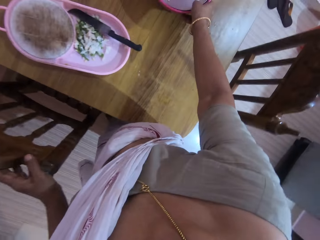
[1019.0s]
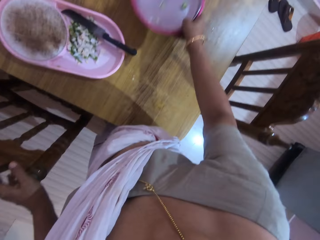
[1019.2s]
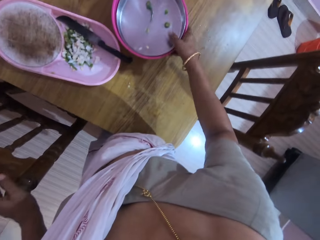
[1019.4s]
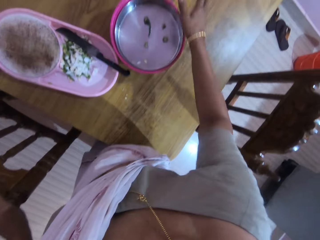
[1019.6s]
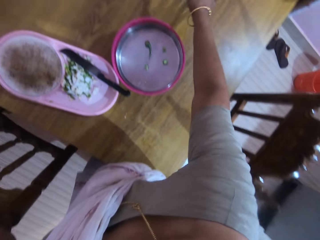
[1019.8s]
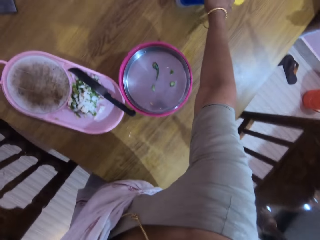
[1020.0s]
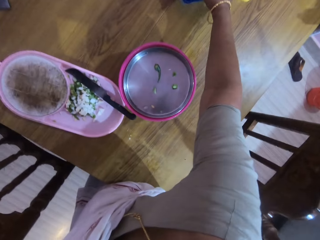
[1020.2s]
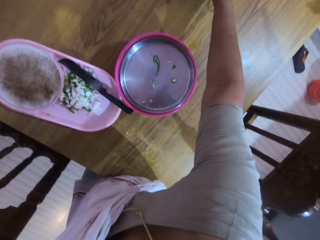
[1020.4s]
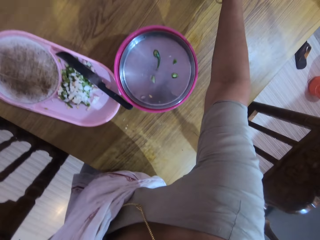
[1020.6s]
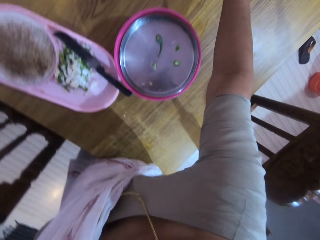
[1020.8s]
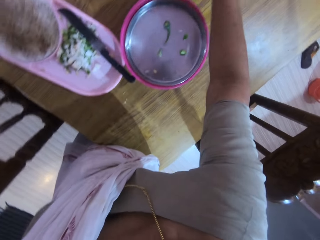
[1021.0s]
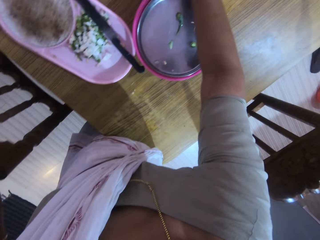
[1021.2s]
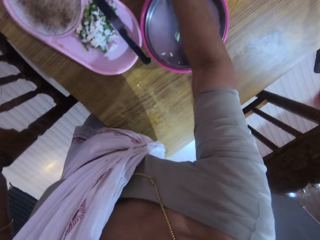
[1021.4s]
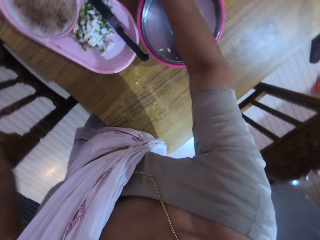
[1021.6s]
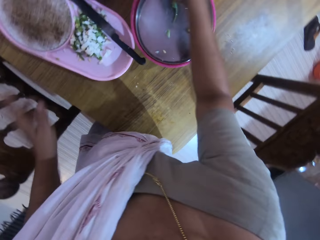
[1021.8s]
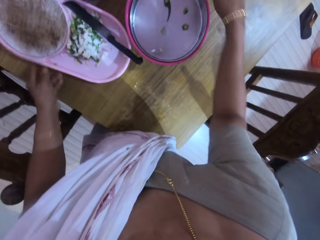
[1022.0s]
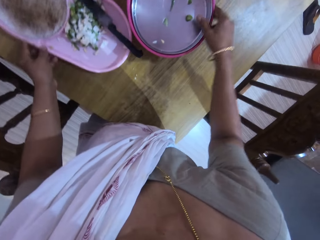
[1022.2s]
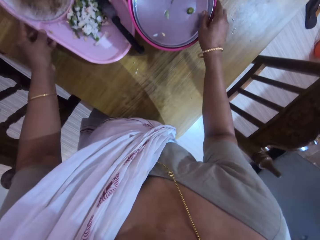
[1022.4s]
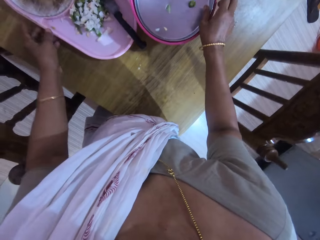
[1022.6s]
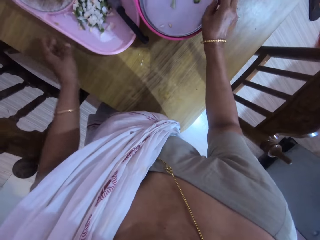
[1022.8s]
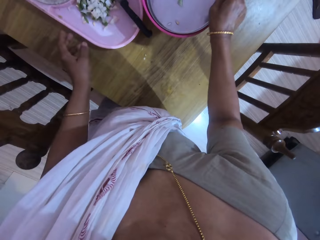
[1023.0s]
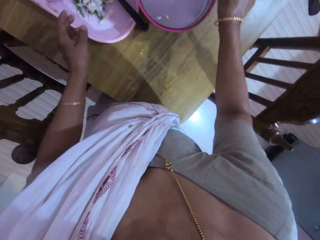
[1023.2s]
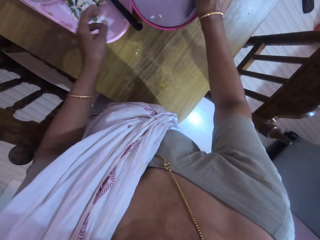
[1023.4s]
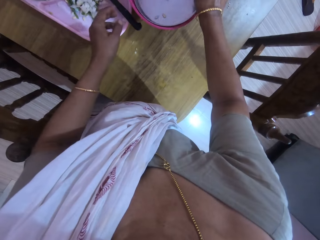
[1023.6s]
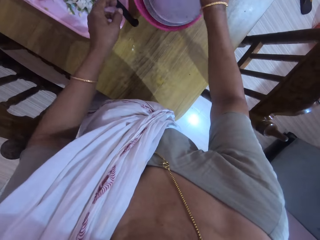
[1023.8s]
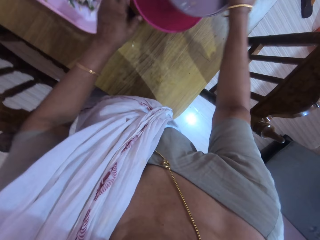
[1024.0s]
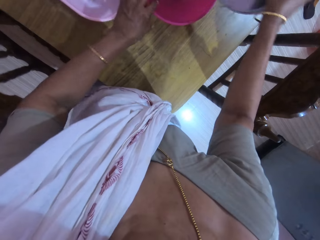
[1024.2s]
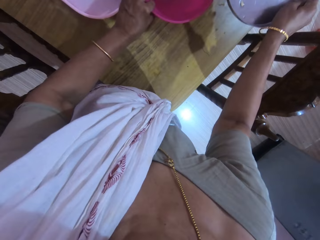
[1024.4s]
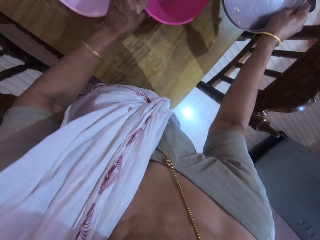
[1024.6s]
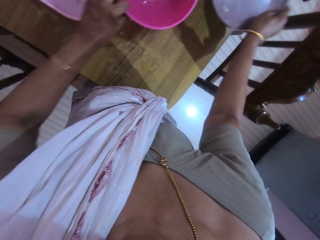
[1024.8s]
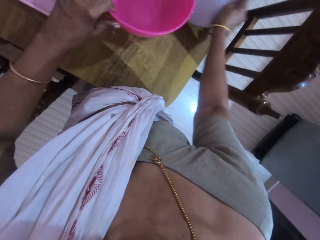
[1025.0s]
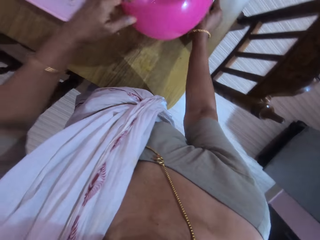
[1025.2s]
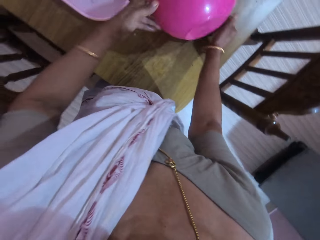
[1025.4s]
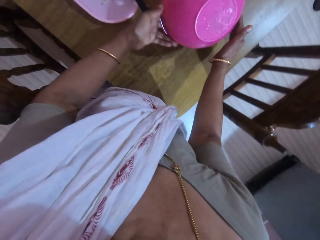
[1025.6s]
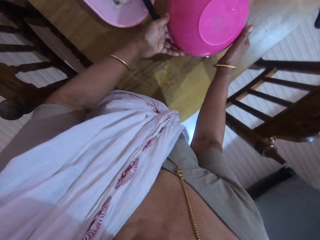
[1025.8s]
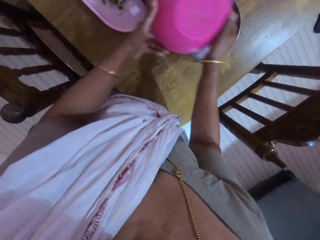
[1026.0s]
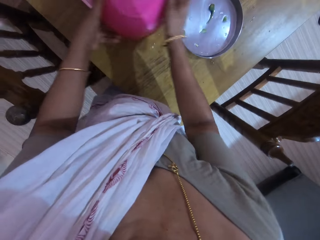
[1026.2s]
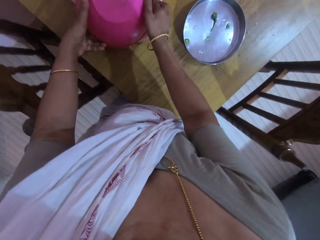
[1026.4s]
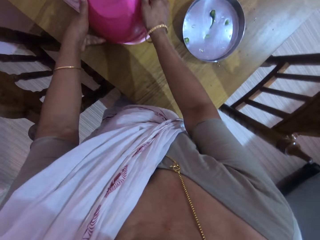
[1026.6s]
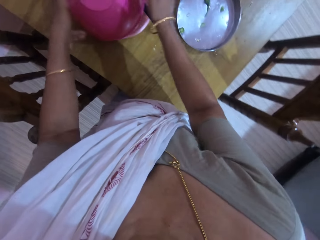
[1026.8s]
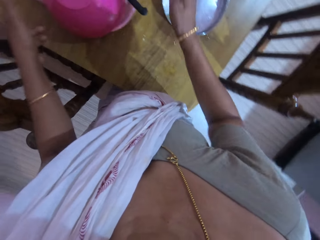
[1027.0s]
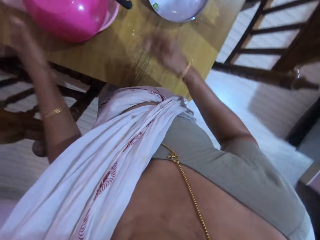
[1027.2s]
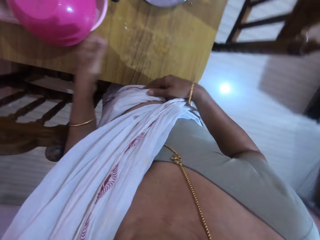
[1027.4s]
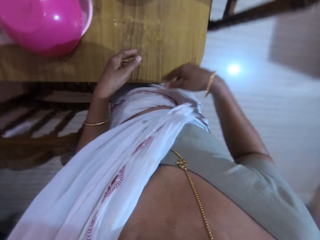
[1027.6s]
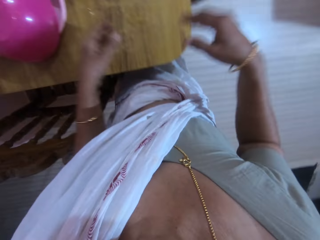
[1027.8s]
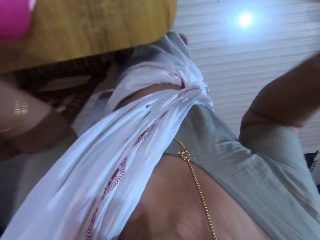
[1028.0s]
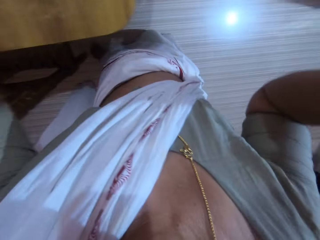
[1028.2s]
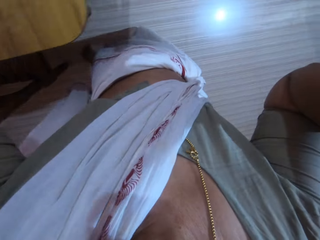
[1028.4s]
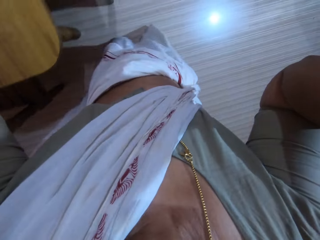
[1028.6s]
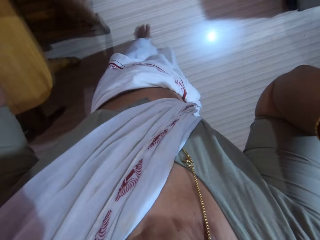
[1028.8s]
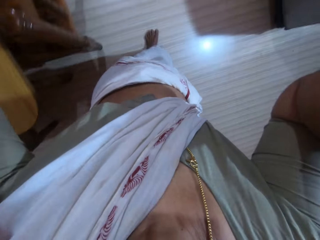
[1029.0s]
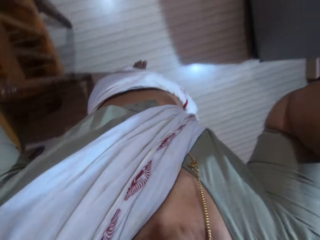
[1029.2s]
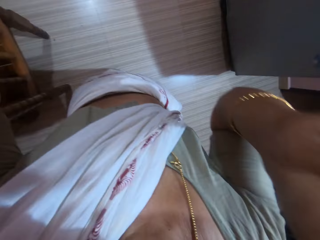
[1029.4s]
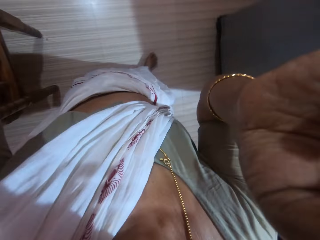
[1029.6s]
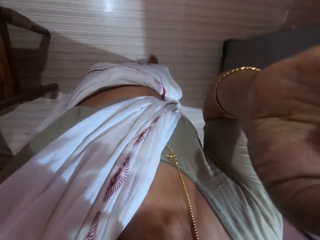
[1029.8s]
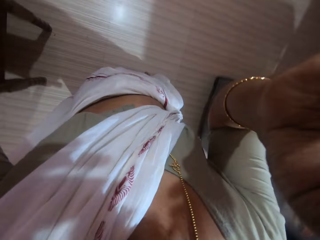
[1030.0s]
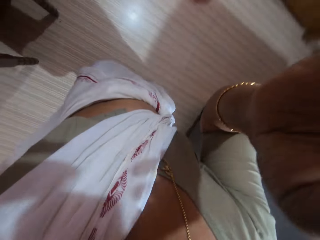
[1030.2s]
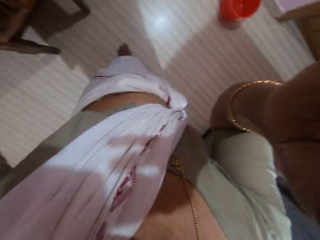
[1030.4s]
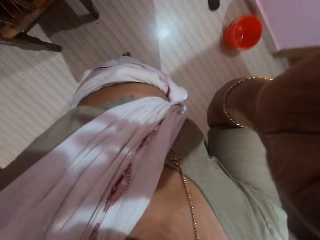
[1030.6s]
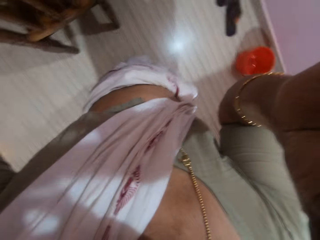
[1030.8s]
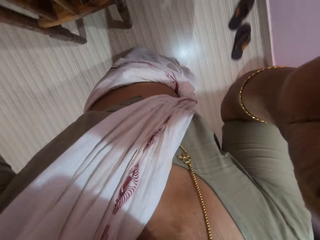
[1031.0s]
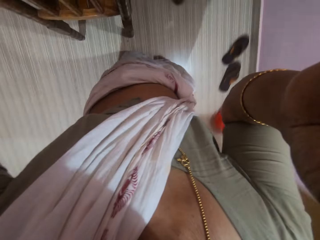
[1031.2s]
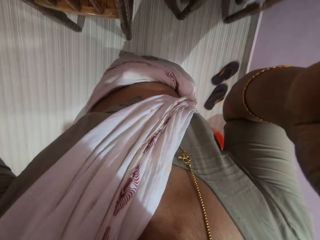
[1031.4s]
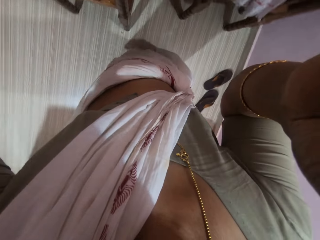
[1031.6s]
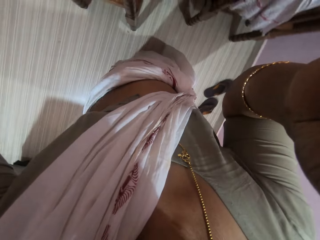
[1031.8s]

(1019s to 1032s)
The camera wearer shifts the bowl or basin on the dining table with her right hand. She shifts a bowl on the dining table with her right hand. She arranges the table. She shifts the tray on the dining table with her left hand. She takes off the cover on the bowl on the dining table with her right hand. She lifts the bowl from the dining table with her left hand. She puts the bowl cover on the dining table with her right hand. She turns the bowl upside down with her left hand. She puts the bowl on the tray on the dining table with both hands. She covers the dish with the plastic basin. She reaches for the camera on her head with both hands. She moves around the room.
